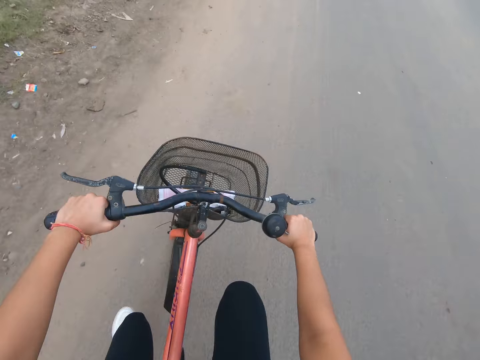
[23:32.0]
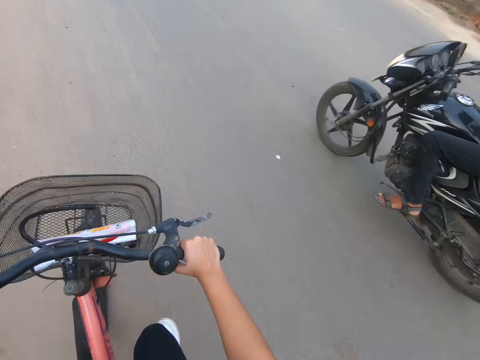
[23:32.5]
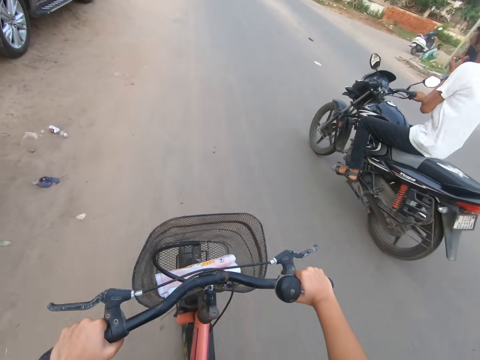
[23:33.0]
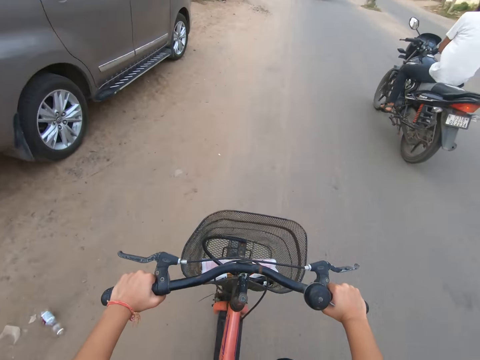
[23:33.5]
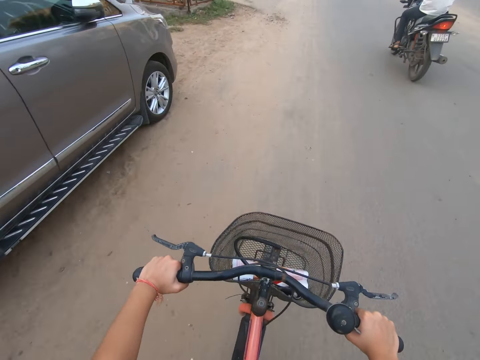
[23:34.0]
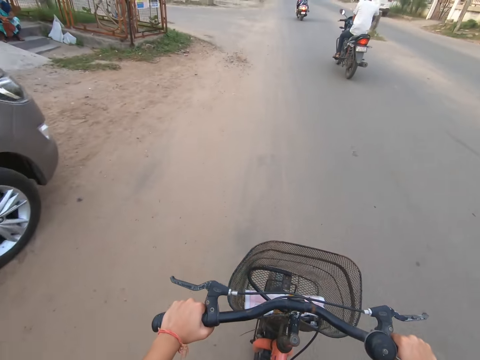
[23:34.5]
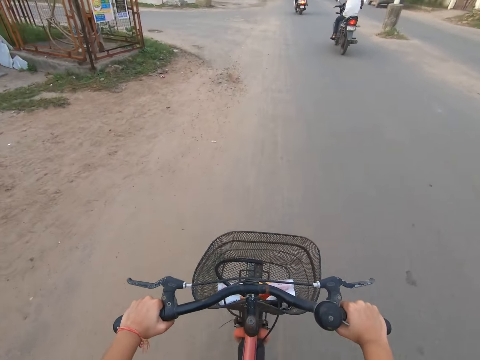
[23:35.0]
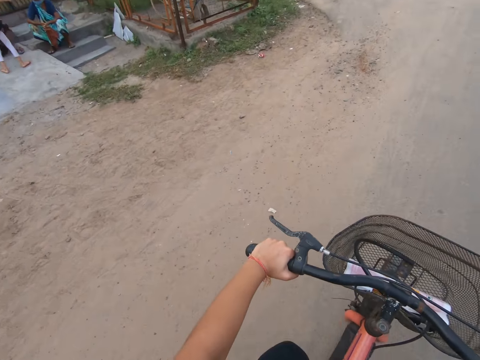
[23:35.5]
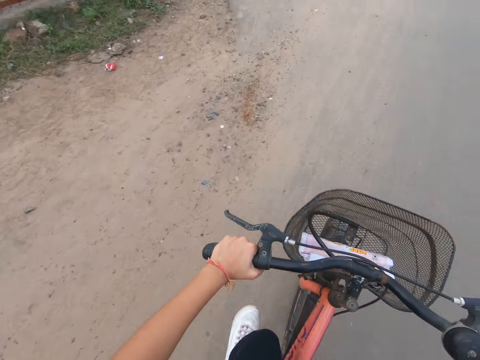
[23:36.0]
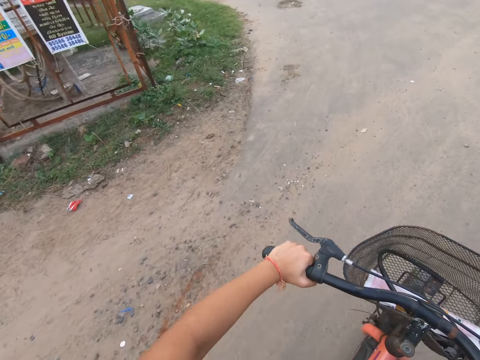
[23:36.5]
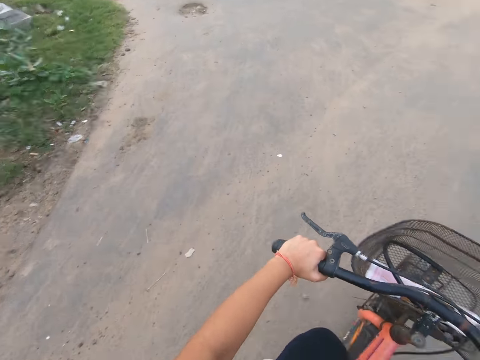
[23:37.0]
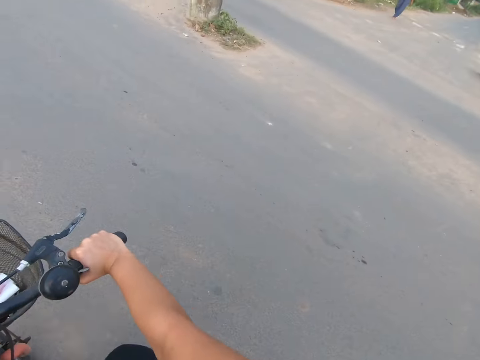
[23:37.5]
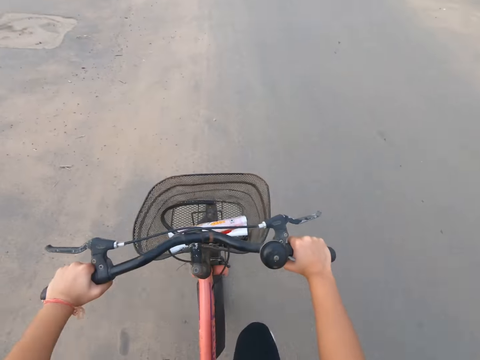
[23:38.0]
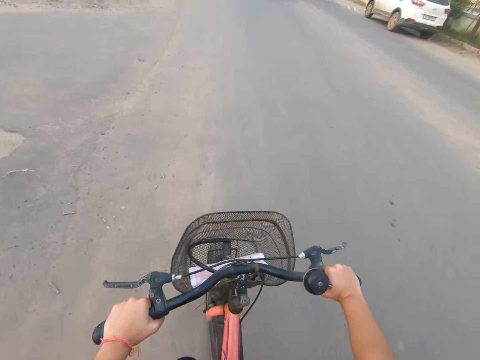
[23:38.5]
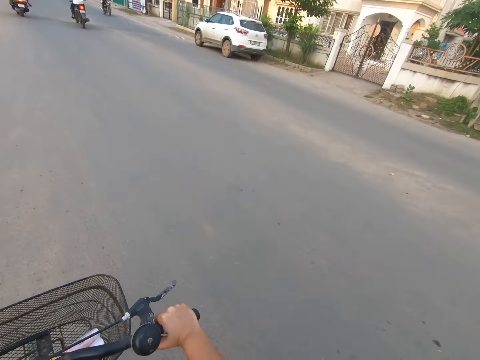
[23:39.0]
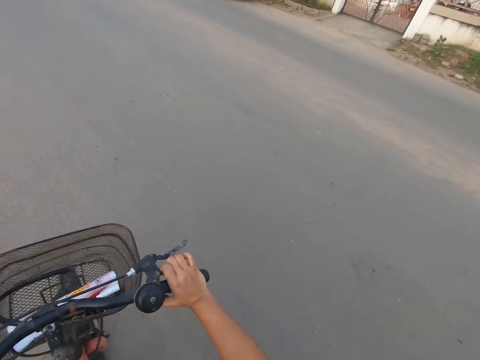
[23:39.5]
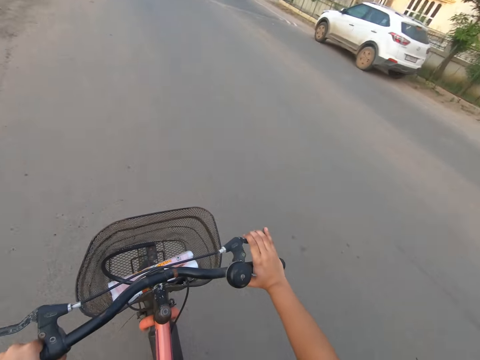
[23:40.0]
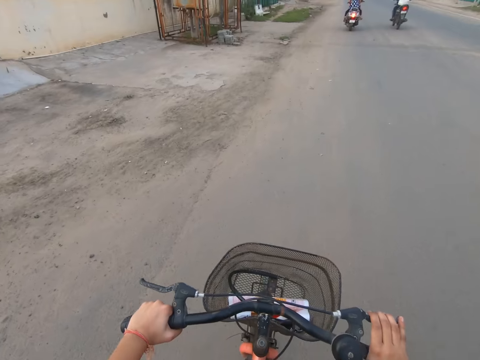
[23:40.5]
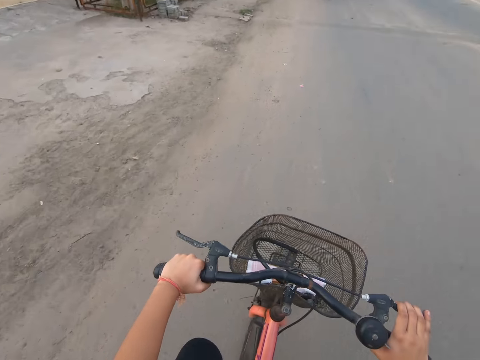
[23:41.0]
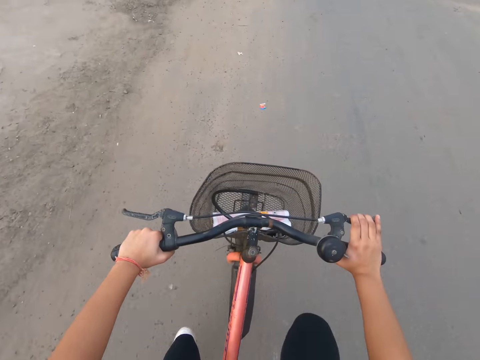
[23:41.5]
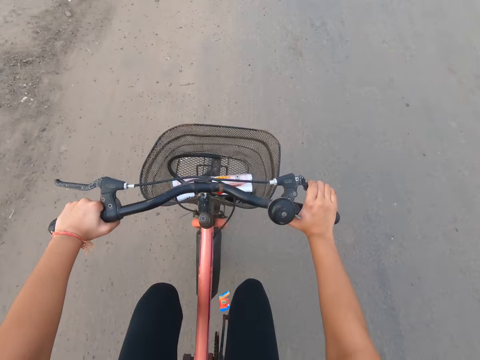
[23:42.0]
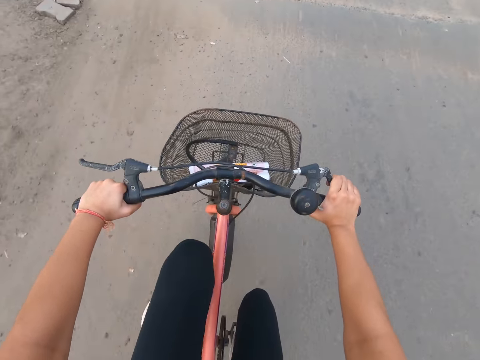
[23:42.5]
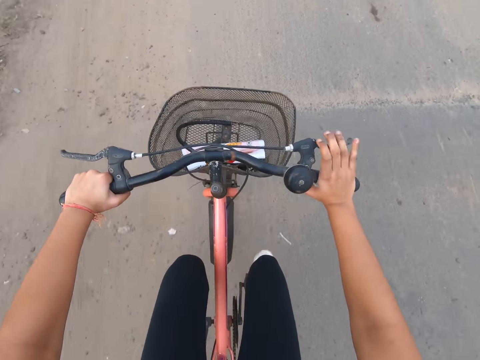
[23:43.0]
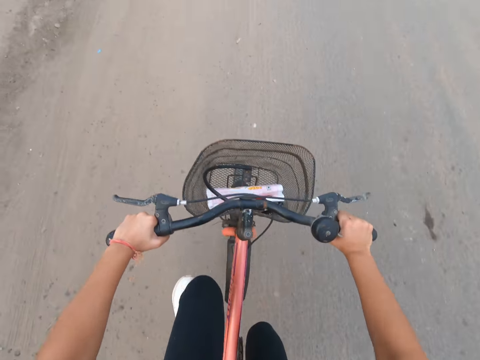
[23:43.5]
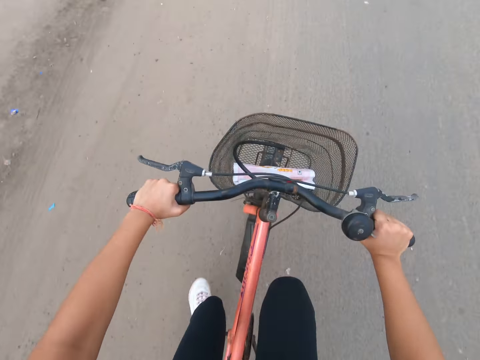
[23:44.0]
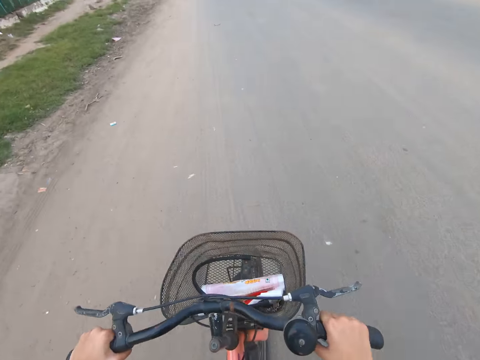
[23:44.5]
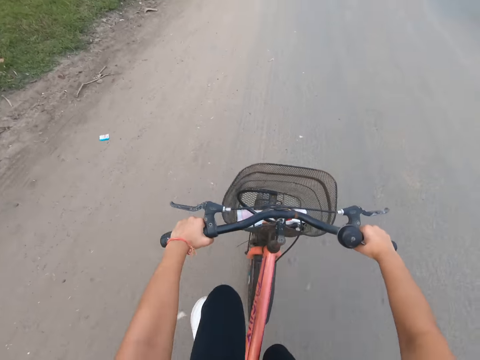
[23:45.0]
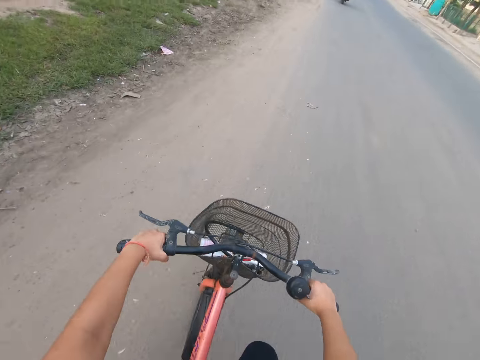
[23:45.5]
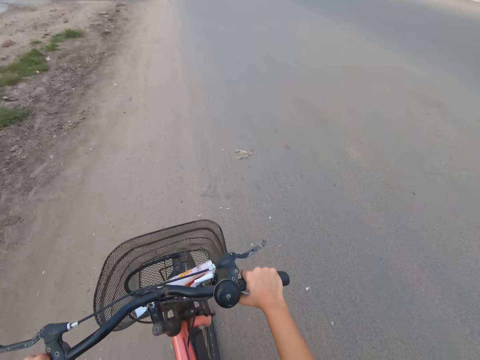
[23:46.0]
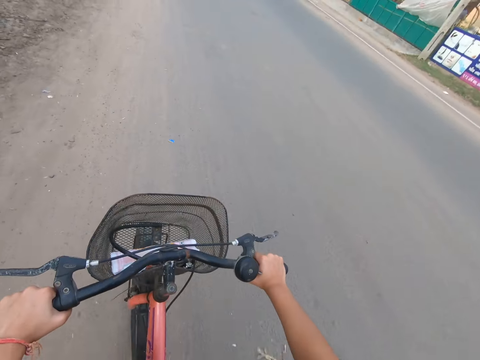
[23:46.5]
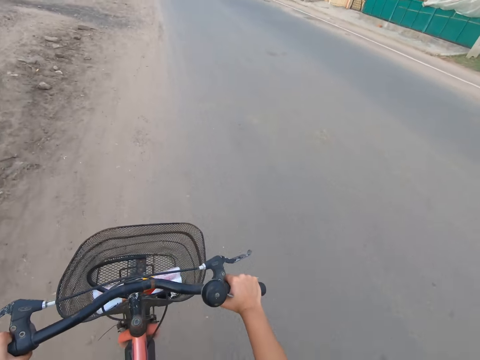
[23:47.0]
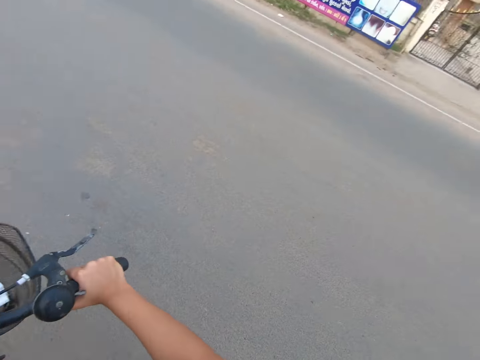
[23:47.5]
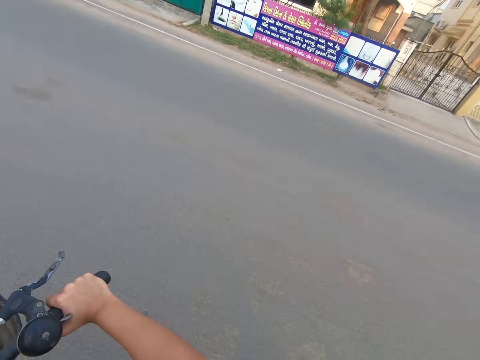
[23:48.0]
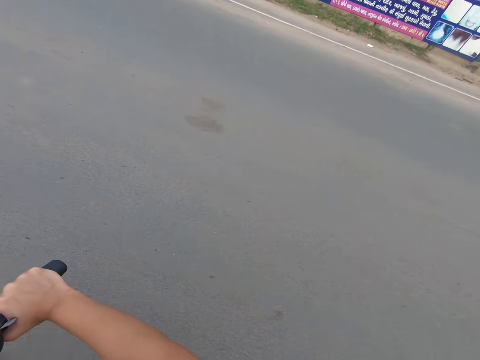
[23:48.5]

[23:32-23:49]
A man on a motorcycle rides past the camera wearer. The camera wearer holds the brake with the right hand. They let go of the brake.

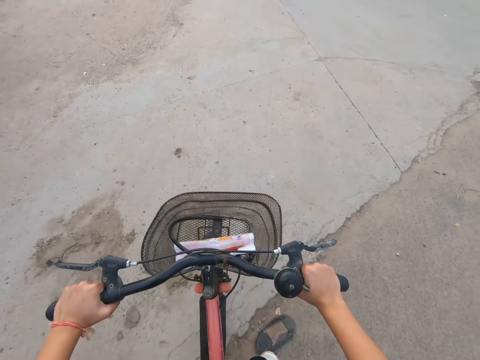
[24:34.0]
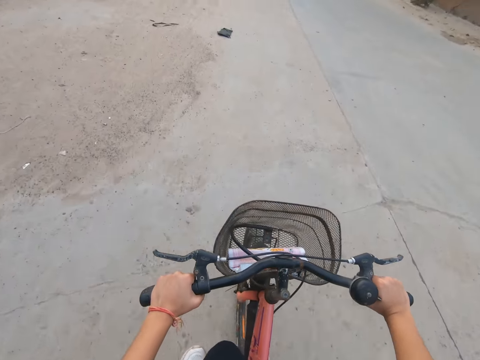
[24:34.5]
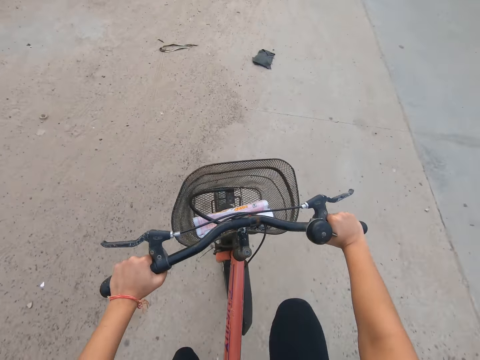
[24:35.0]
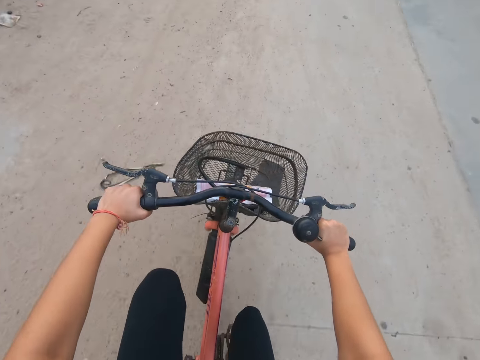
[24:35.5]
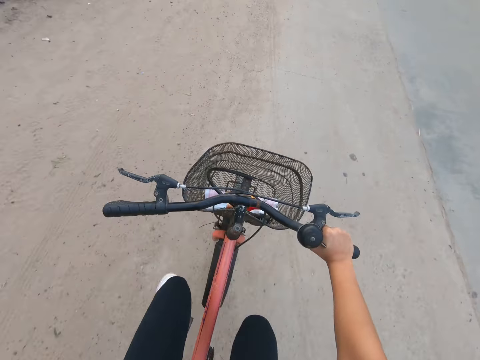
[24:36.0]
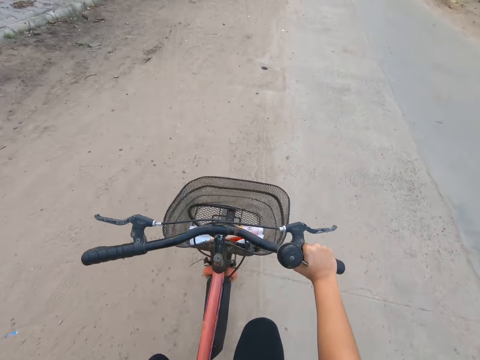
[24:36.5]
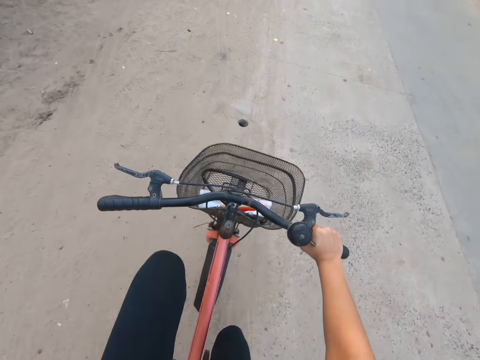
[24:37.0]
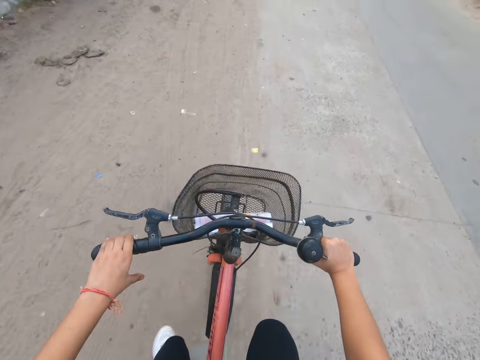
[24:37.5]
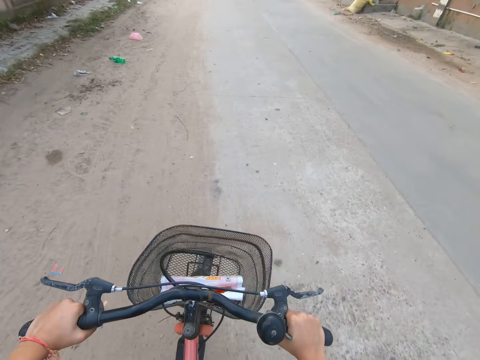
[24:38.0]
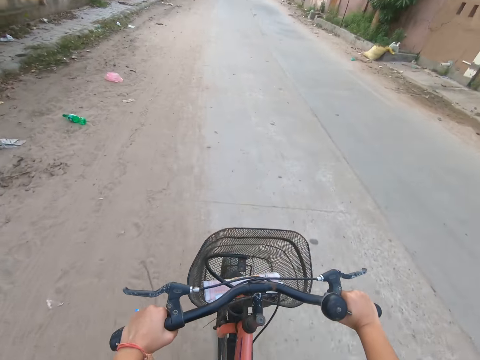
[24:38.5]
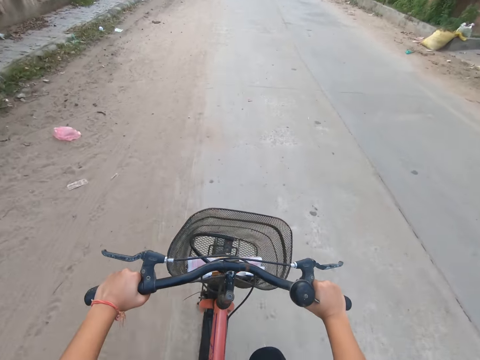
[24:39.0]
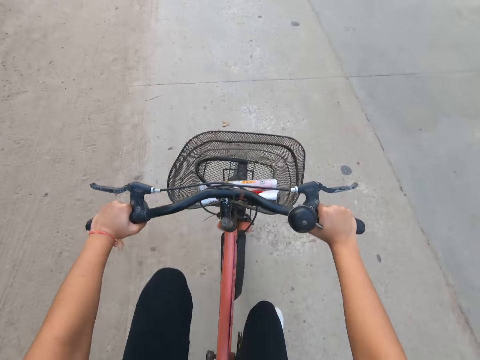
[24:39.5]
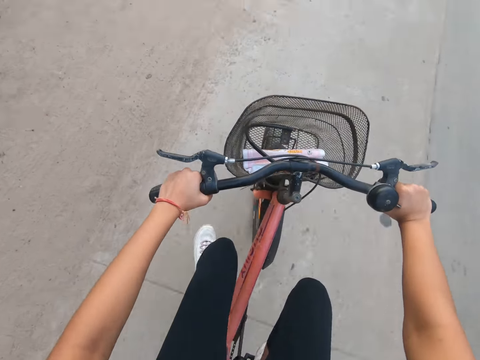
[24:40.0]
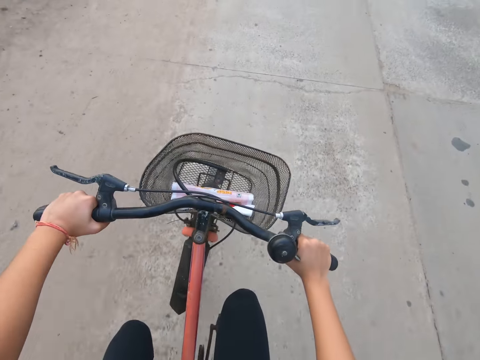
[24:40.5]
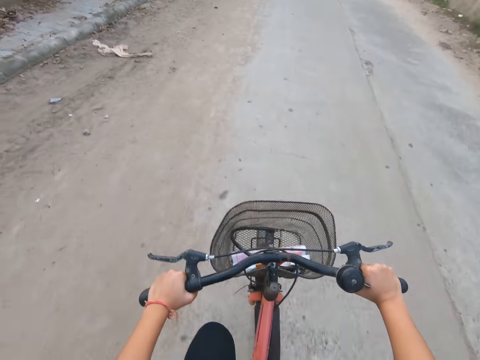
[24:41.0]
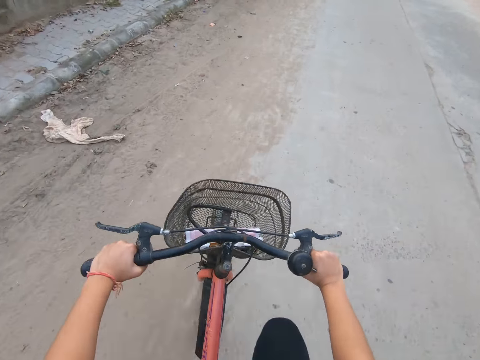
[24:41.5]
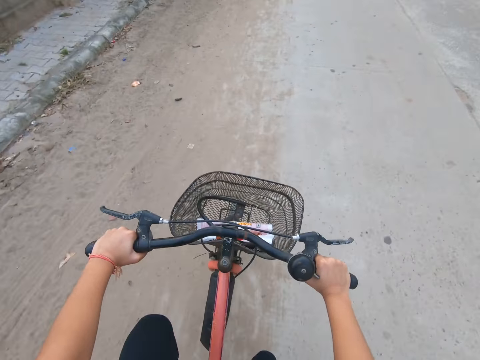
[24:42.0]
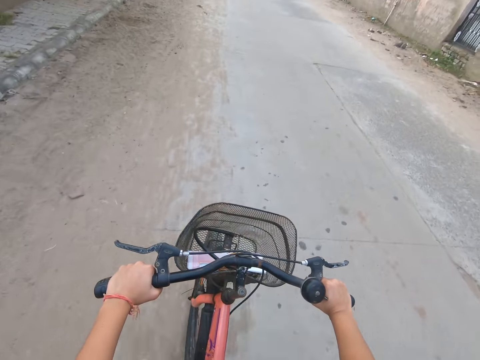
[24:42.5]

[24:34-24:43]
The camera wearer touches her face with her left hand. They adjust his camera with his left hand. They drop her left hand on the bicycle handle.
